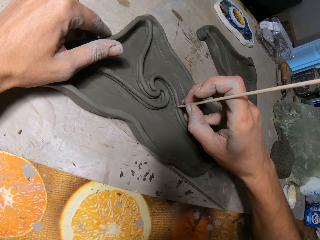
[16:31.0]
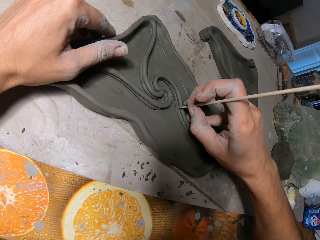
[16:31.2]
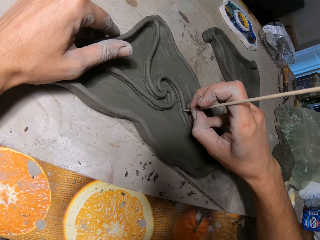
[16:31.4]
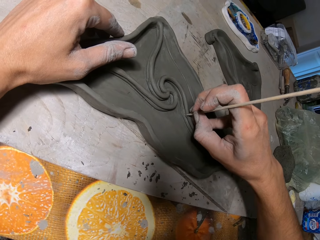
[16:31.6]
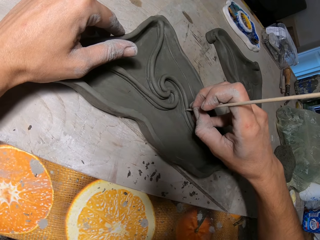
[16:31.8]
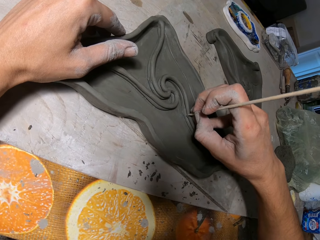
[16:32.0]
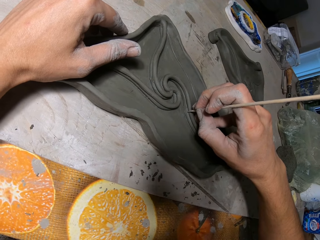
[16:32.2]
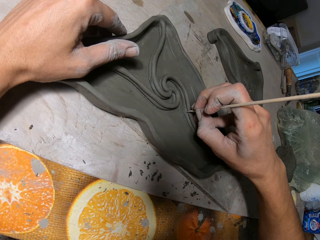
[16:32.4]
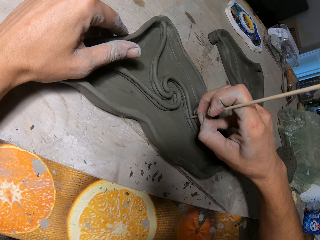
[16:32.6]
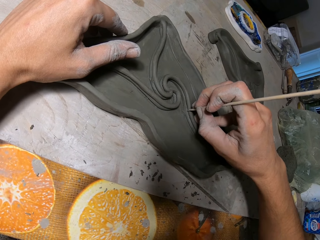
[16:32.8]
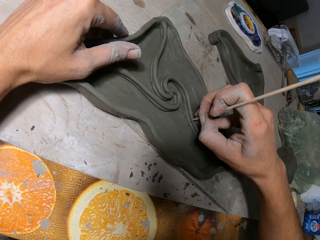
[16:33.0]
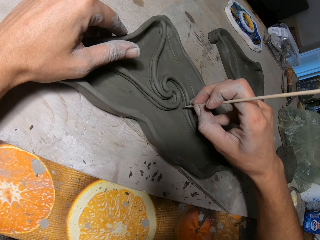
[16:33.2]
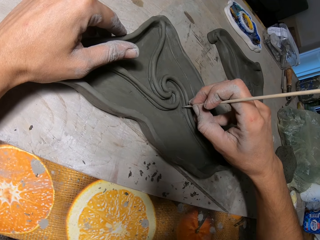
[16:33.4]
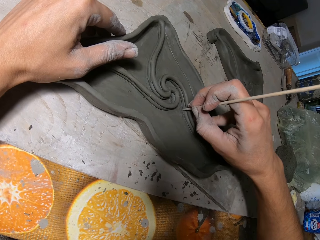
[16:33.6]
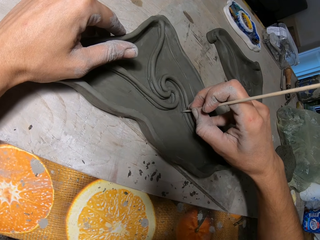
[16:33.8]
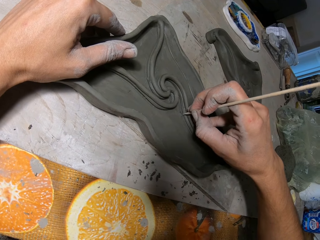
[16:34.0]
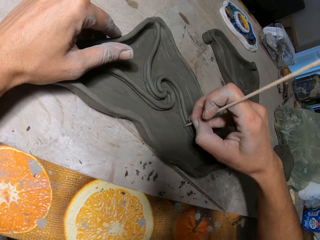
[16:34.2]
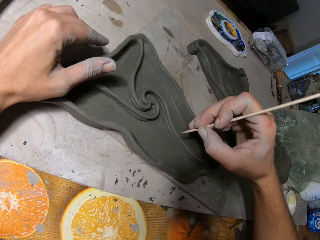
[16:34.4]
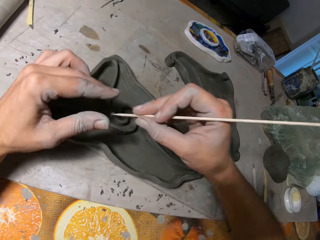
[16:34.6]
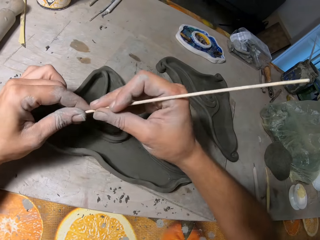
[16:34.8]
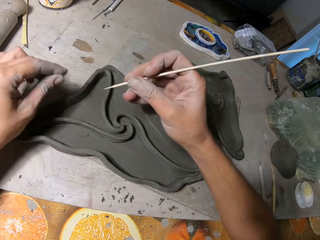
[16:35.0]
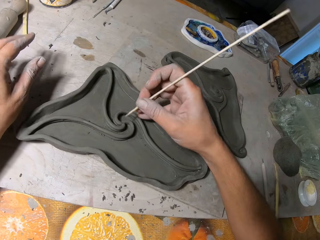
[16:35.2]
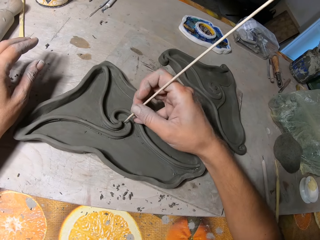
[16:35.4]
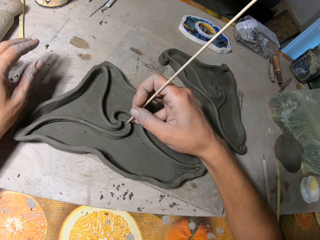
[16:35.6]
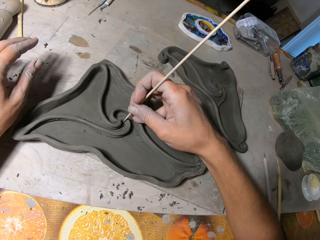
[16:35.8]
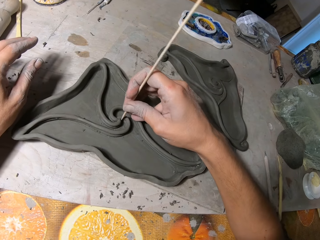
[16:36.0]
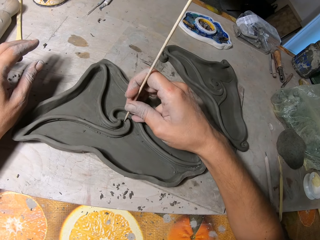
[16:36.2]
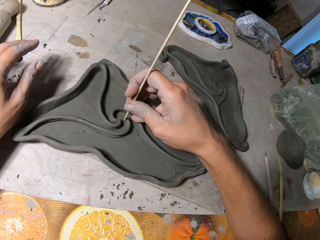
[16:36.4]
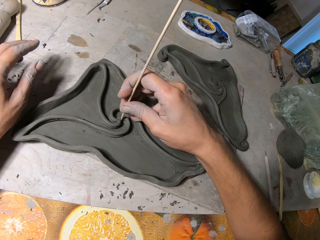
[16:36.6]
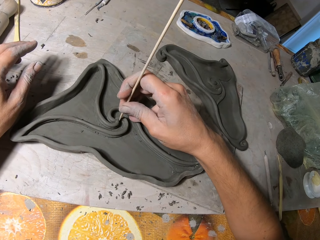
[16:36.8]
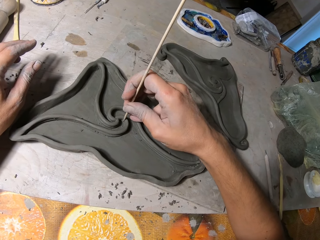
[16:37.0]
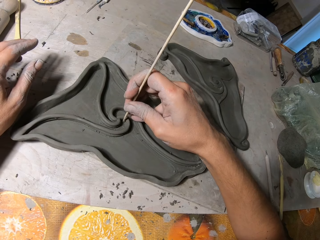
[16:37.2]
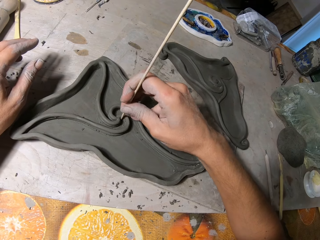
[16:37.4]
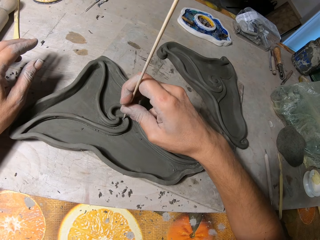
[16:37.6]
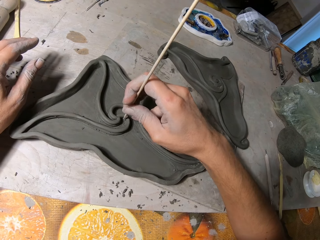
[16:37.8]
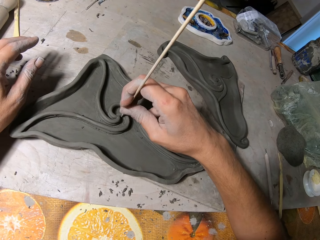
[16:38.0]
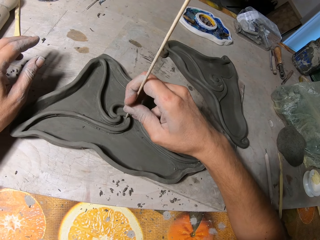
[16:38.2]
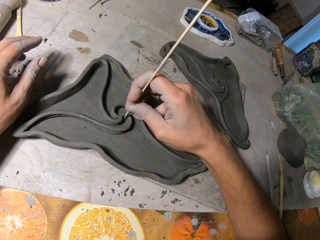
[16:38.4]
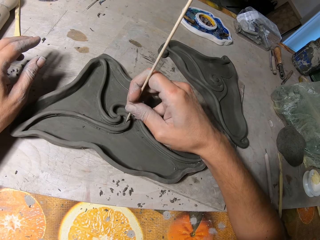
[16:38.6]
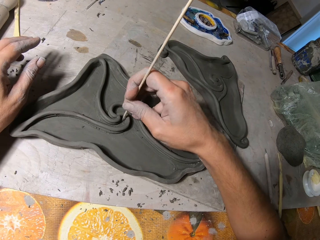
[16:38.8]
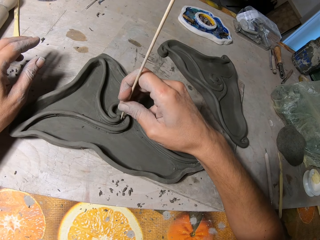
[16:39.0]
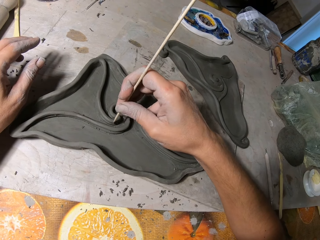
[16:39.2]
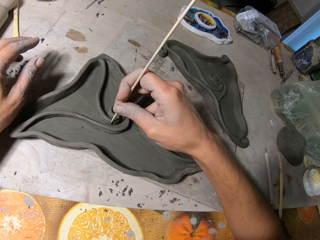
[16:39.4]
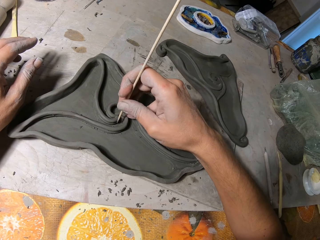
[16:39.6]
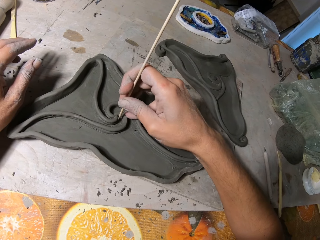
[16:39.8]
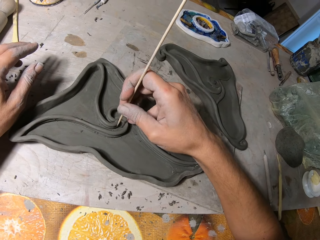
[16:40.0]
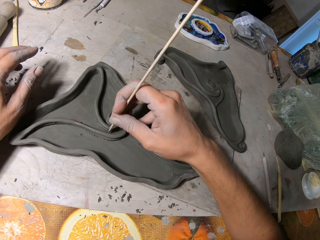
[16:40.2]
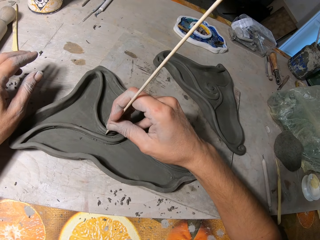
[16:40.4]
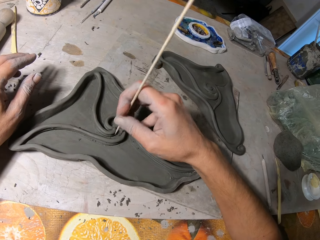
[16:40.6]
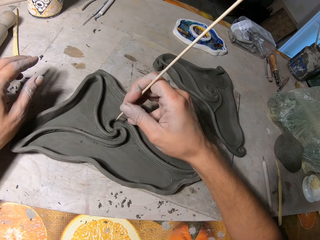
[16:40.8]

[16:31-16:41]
The camera wearer aligns the pottery. He wipes off a clay particle on the wooden stick with his left hand. He smoothens the clay mold with the wooden stick in his right hand. He aligns the pottery.

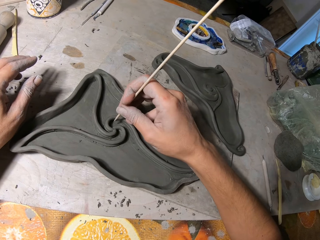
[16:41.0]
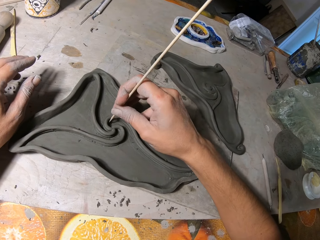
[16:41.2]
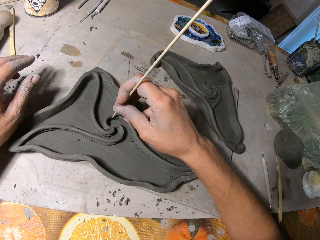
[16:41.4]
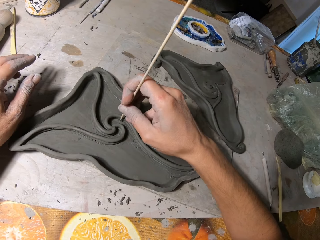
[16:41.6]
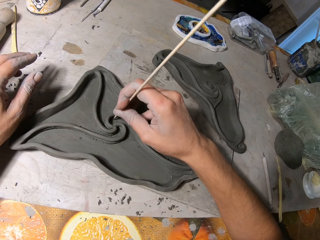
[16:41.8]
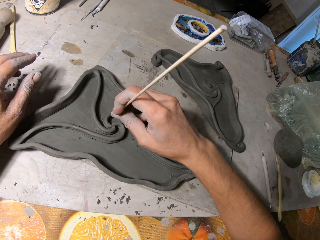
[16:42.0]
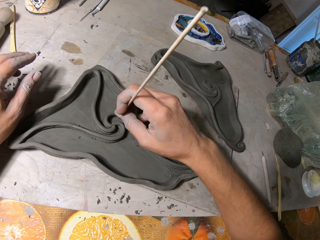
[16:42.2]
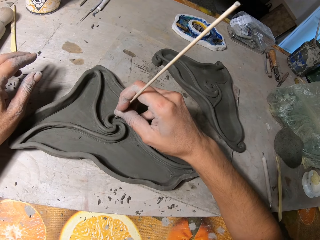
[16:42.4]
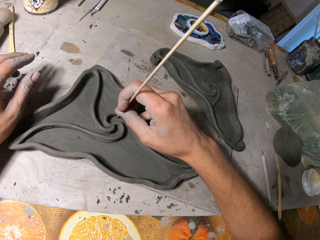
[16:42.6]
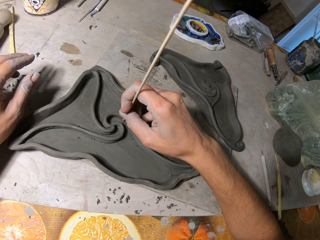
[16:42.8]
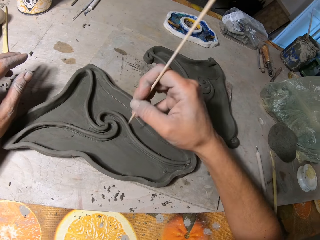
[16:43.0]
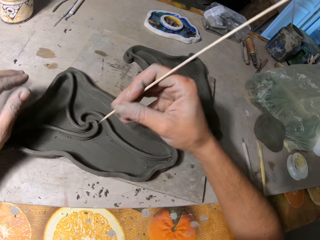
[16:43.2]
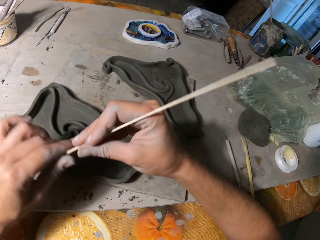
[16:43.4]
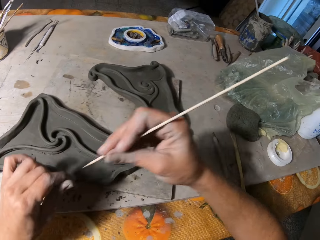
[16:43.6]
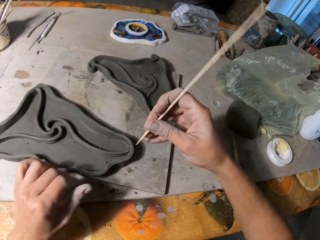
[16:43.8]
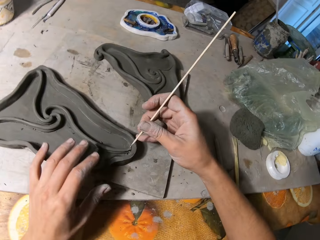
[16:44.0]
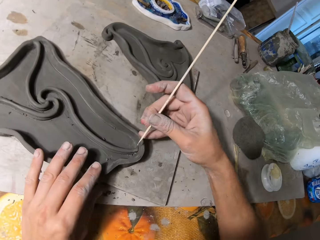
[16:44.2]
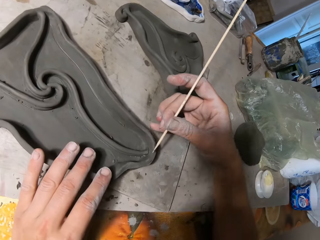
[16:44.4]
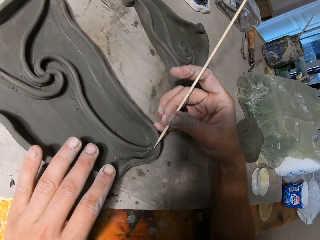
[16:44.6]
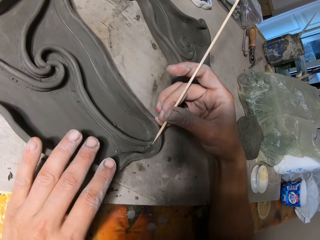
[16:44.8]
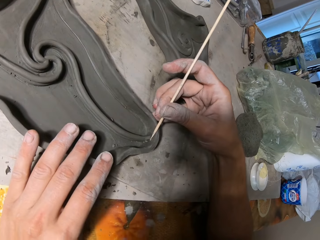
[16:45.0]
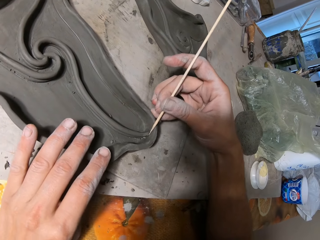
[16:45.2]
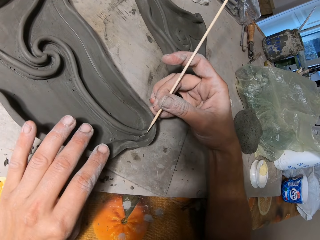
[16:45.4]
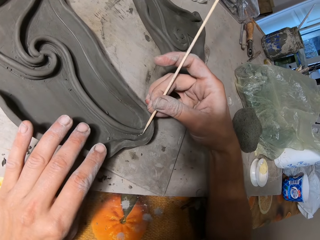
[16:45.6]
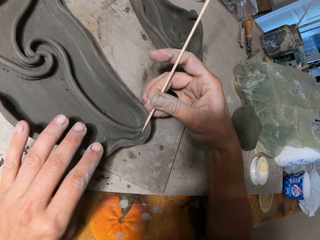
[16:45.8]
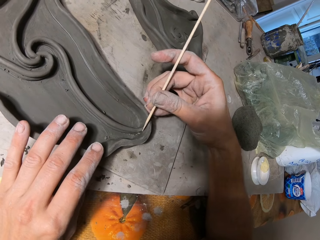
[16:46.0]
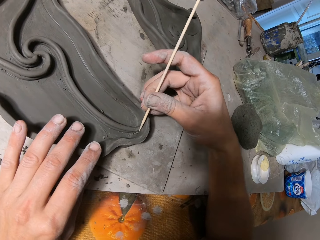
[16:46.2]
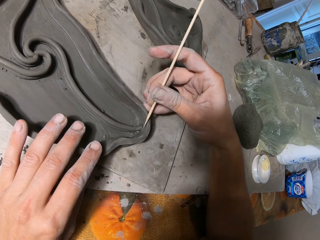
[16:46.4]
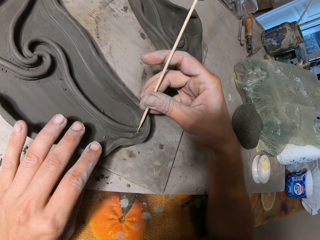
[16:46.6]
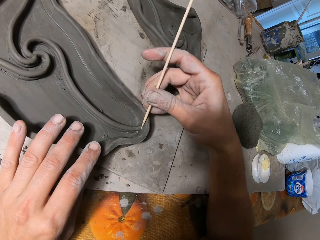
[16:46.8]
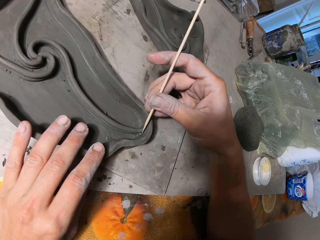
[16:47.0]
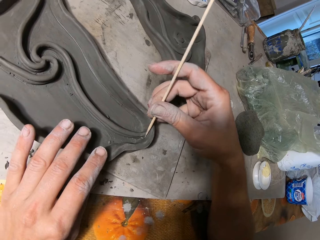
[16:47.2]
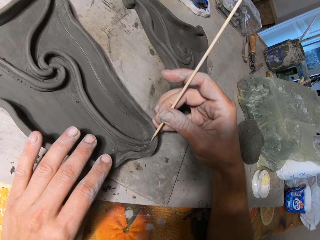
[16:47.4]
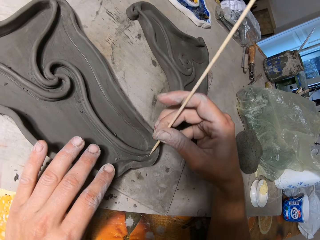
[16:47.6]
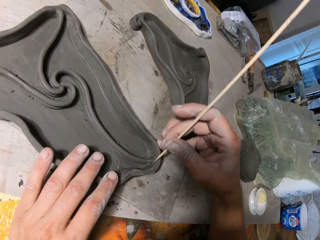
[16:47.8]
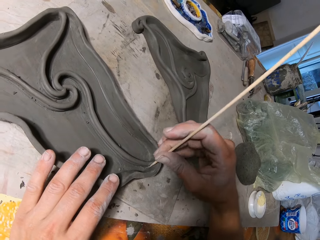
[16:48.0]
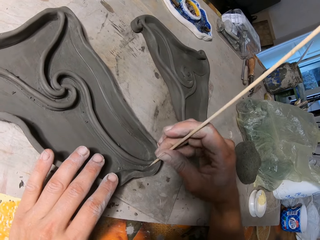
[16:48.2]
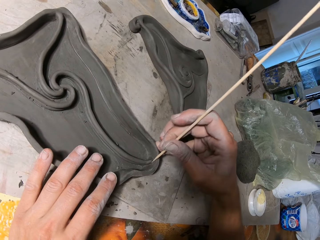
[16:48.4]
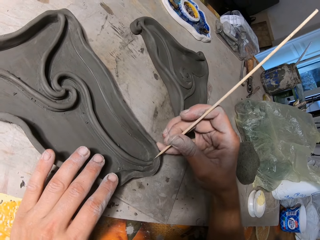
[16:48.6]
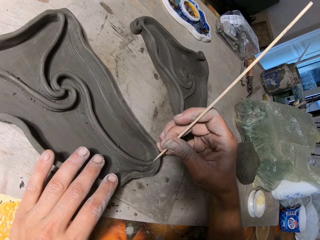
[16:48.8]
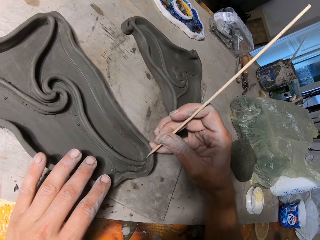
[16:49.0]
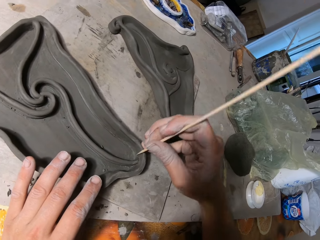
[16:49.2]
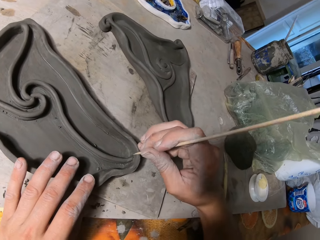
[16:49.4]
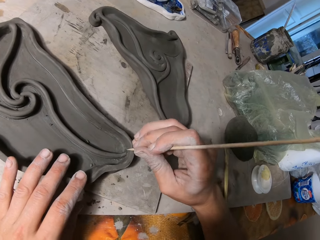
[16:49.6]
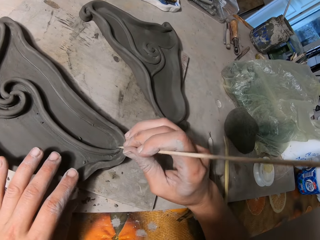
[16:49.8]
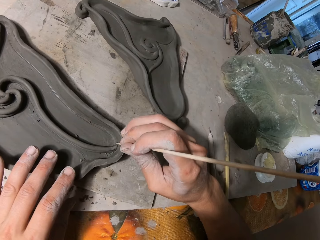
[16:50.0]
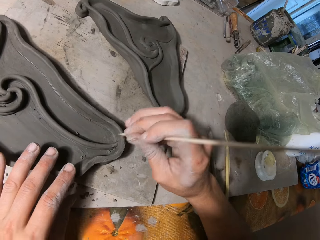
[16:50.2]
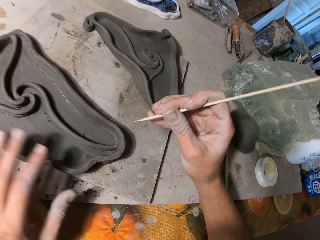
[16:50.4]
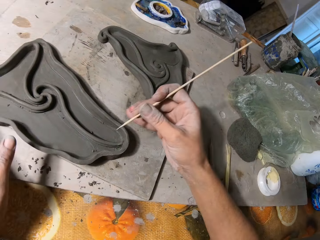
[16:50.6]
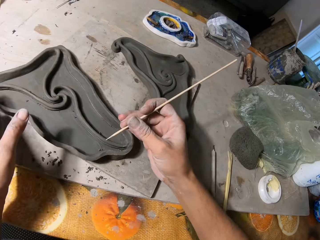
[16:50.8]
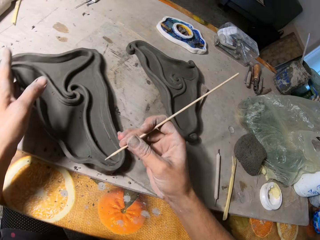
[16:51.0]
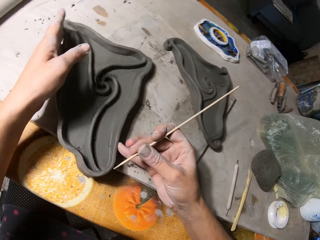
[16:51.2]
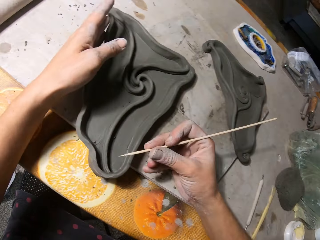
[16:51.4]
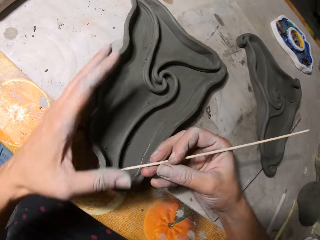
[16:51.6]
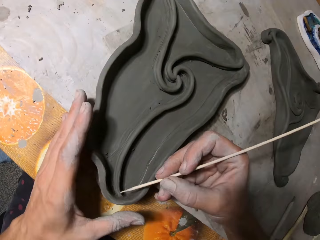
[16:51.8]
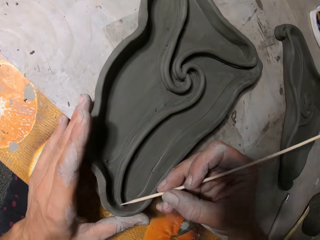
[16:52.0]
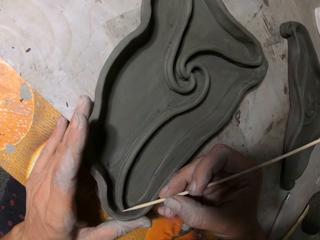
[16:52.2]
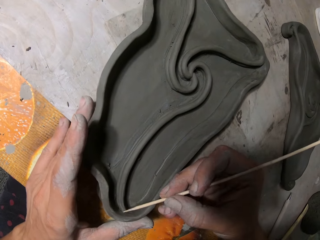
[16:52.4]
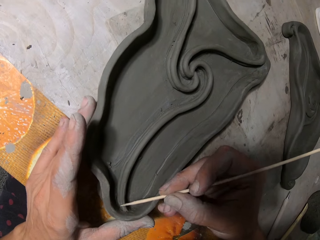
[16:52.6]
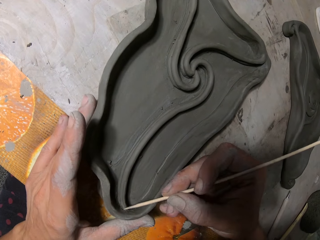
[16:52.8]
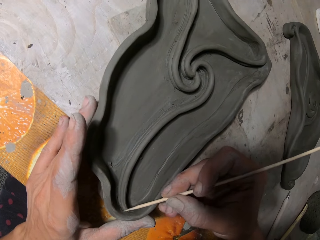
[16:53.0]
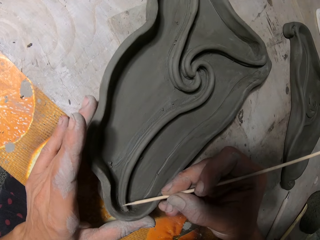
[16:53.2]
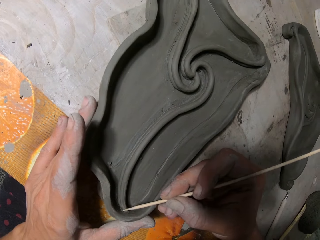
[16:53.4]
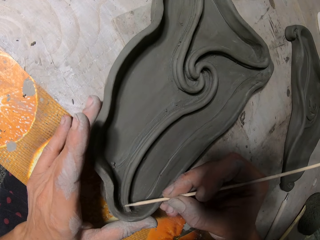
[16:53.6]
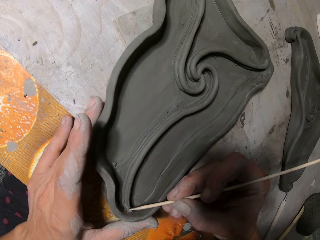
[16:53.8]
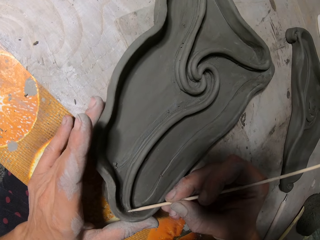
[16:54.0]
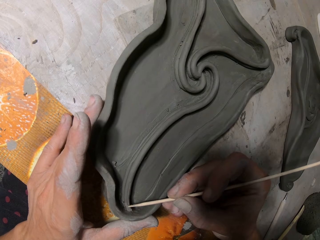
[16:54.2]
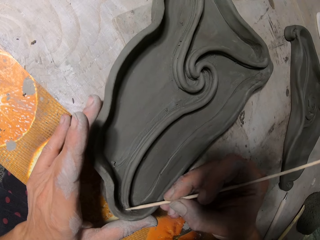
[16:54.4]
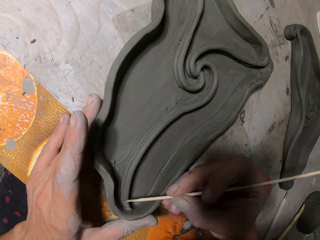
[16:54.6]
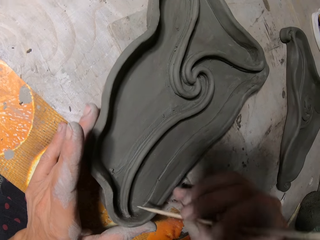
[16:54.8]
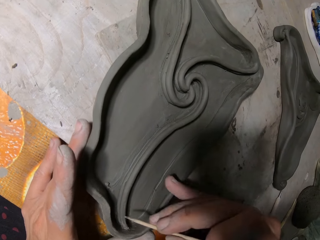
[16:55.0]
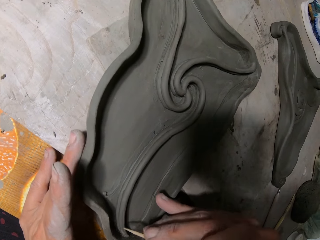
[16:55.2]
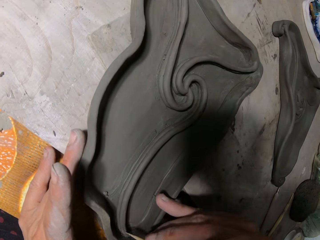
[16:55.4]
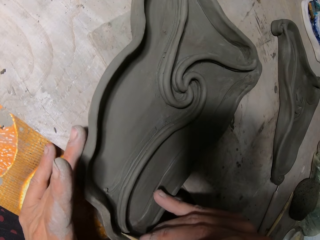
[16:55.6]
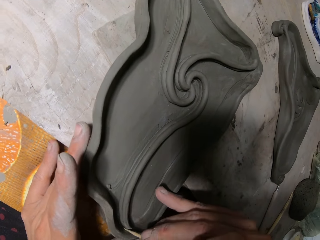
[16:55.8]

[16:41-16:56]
The camera wearer wipes off a clay particle on the wooden stick with his left hand. He smoothens the clay mold with the wooden stick in his right hand. He aligns the pottery. He turns the clay mold on the board with his left hand. He smoothens the clay mold with the wooden stick in his right hand. He aligns the pottery.
